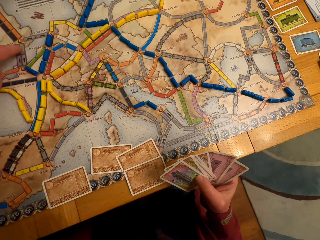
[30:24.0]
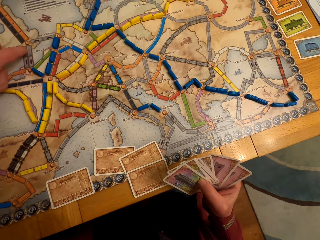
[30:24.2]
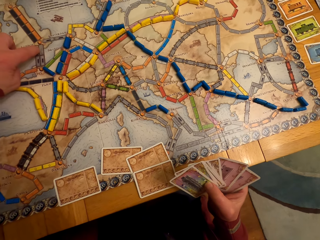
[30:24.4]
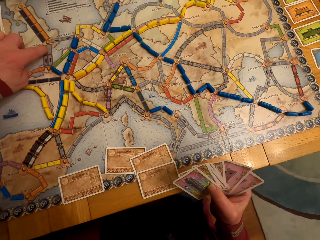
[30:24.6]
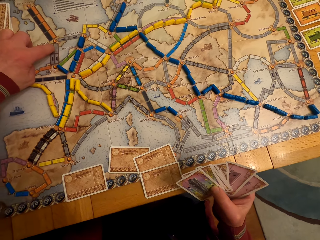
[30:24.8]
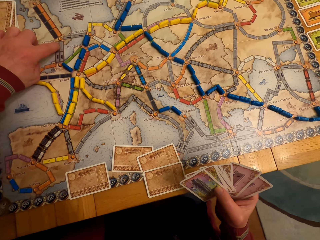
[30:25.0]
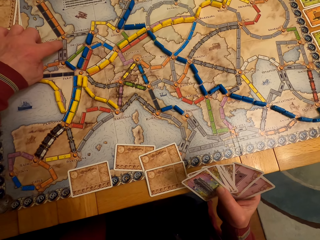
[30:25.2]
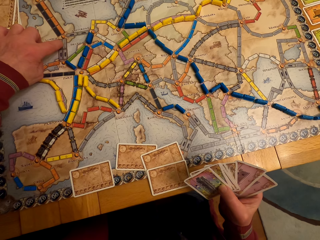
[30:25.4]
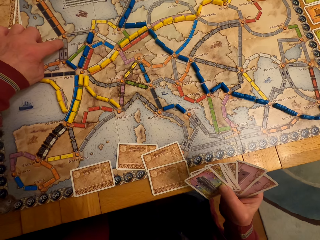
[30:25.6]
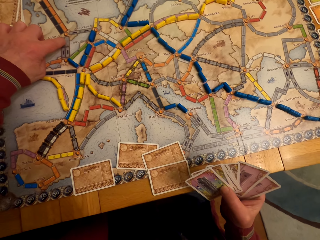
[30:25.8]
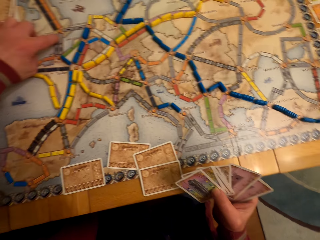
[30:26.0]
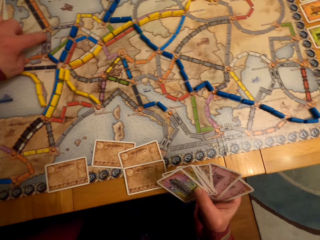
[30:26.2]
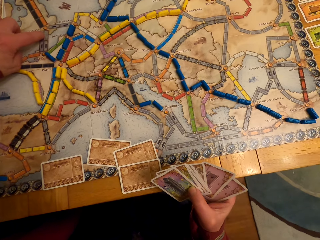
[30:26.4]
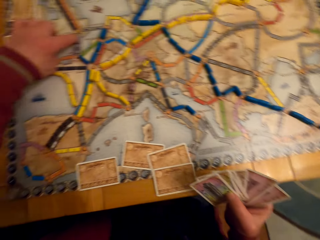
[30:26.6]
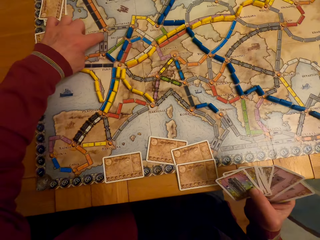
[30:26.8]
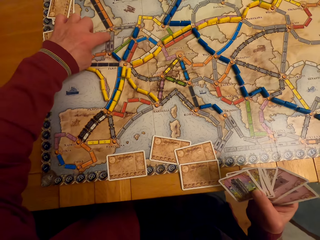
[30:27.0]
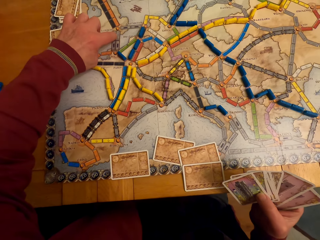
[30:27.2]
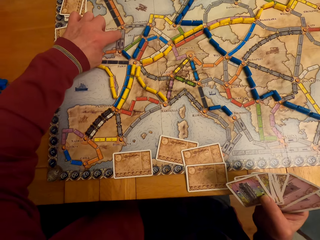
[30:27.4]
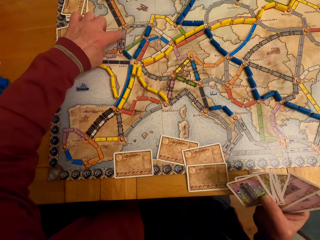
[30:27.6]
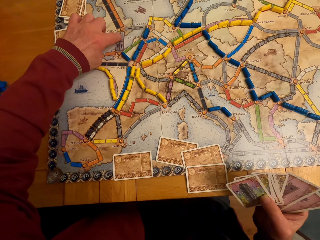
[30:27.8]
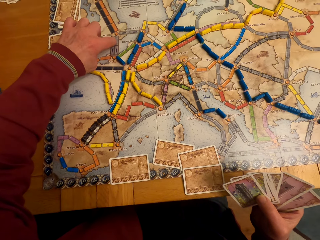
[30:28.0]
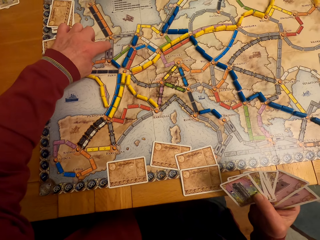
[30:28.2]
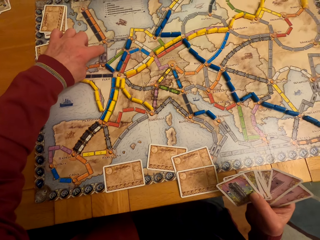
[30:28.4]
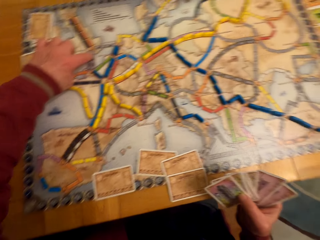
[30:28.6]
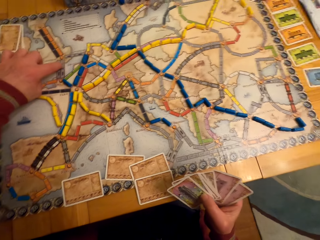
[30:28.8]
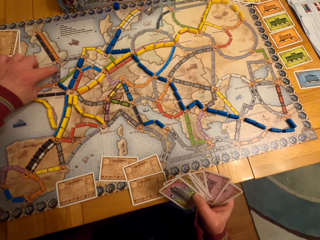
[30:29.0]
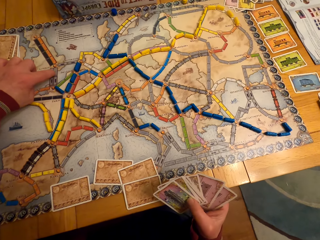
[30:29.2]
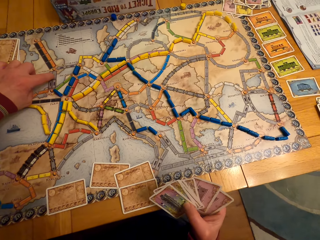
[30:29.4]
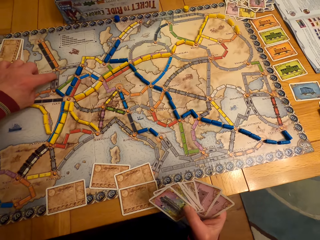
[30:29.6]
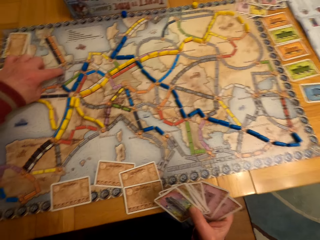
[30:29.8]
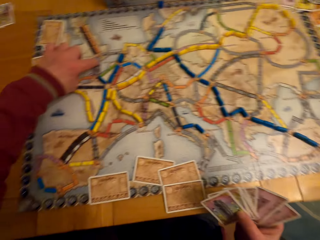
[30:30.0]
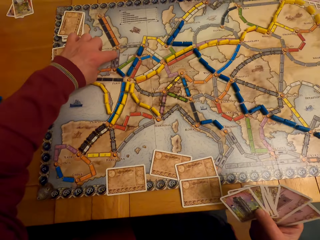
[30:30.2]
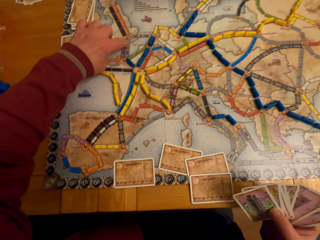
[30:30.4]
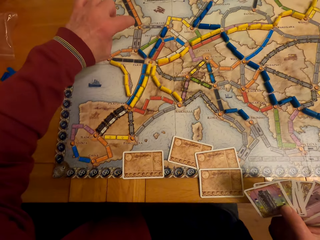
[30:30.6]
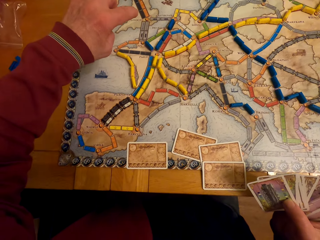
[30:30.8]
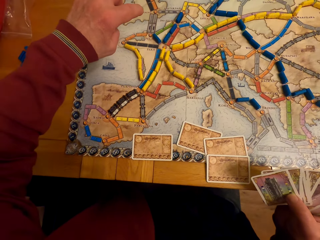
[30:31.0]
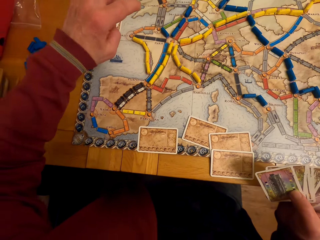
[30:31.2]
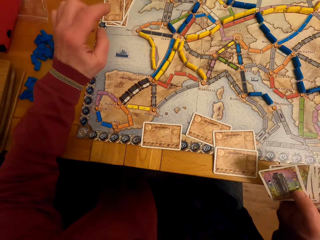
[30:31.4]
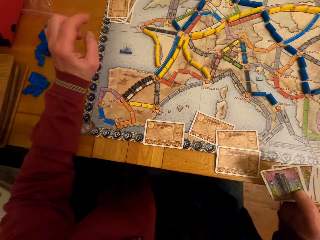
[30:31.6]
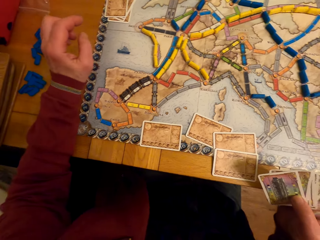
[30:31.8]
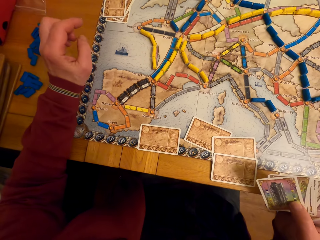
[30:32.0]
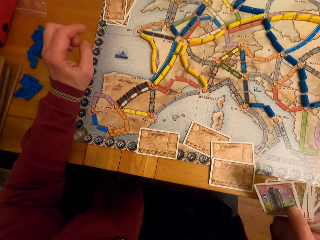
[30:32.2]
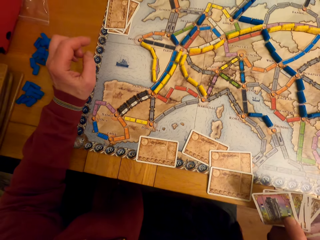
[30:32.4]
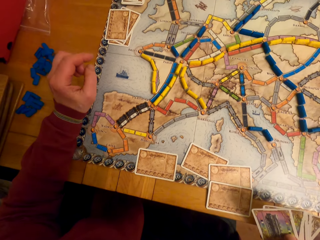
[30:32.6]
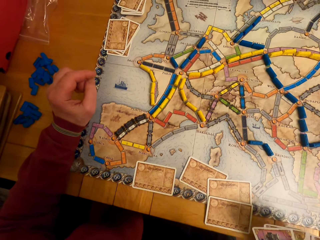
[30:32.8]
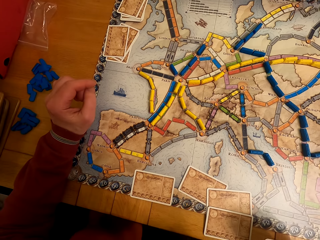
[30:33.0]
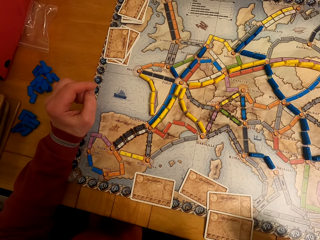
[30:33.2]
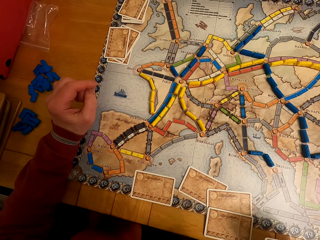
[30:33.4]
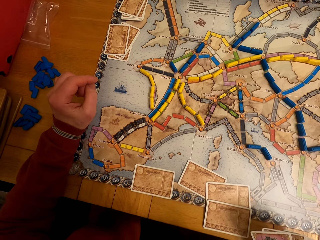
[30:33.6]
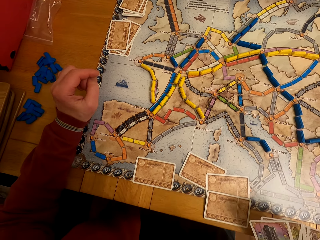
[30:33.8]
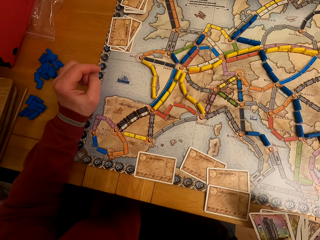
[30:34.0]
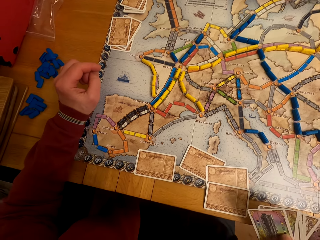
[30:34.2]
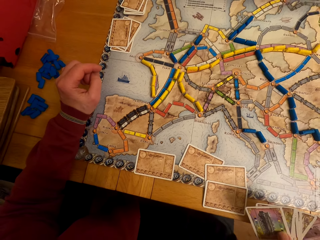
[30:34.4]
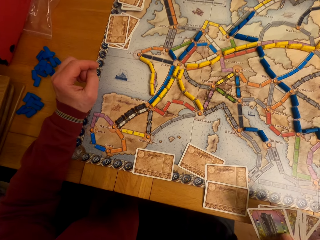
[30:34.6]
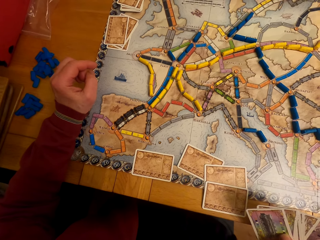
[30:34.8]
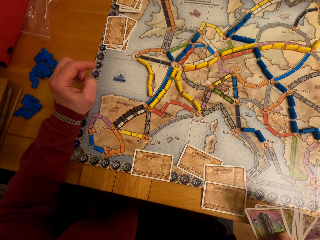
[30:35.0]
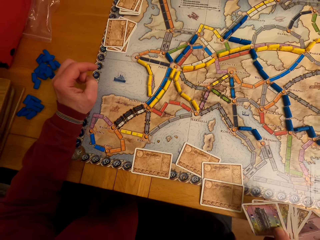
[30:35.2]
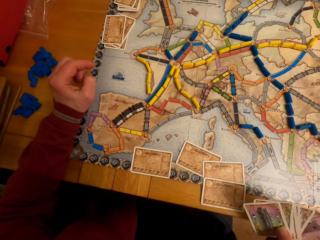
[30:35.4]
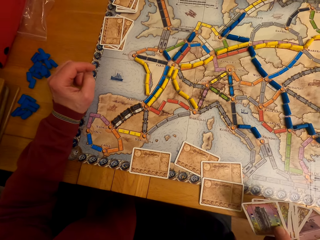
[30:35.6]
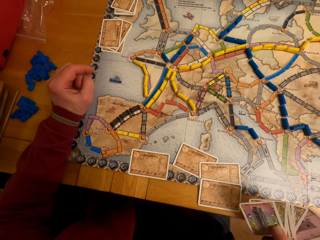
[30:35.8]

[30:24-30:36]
A man moves the hand. The man looks at the cards.

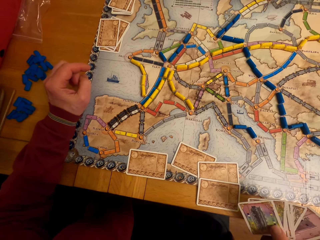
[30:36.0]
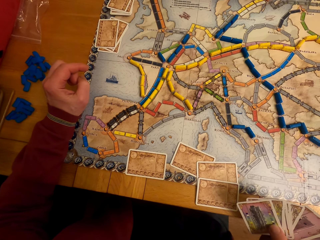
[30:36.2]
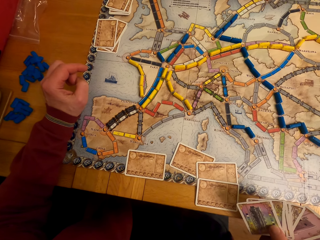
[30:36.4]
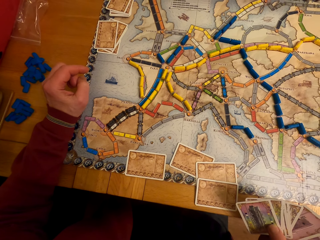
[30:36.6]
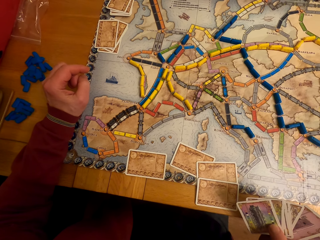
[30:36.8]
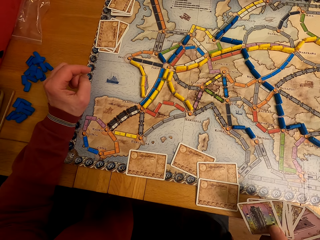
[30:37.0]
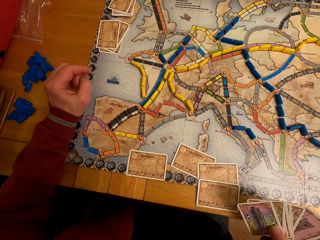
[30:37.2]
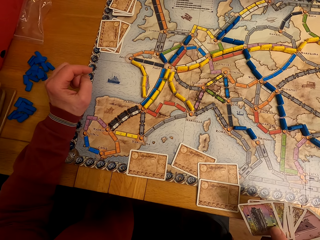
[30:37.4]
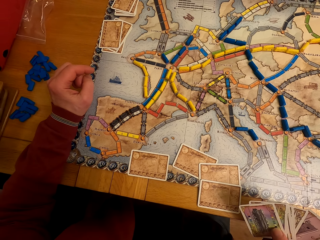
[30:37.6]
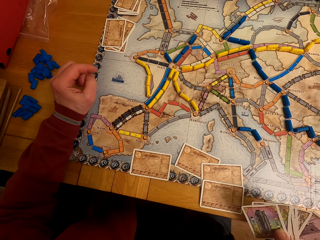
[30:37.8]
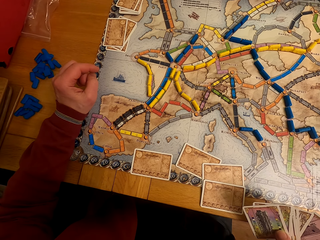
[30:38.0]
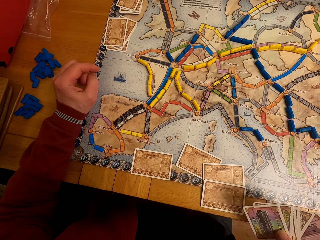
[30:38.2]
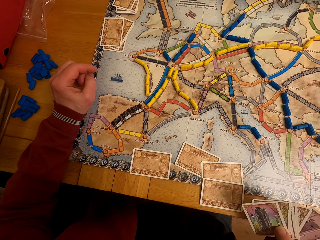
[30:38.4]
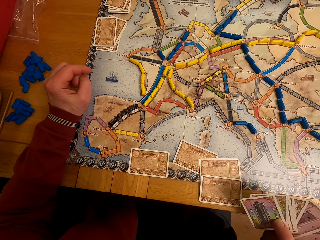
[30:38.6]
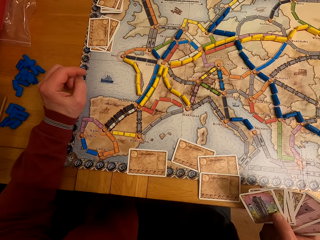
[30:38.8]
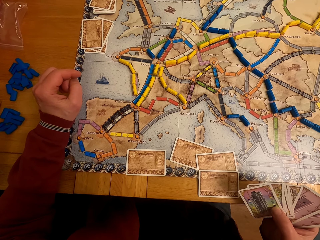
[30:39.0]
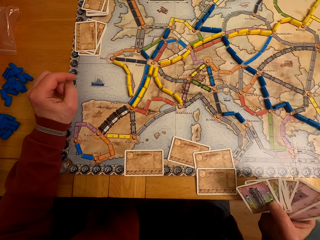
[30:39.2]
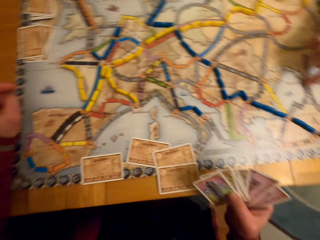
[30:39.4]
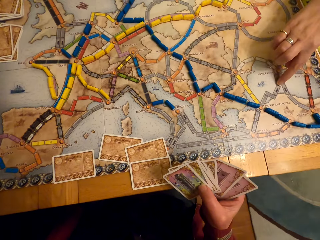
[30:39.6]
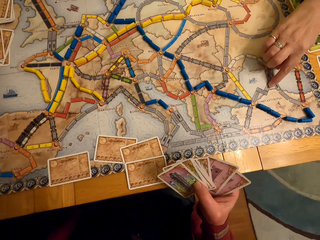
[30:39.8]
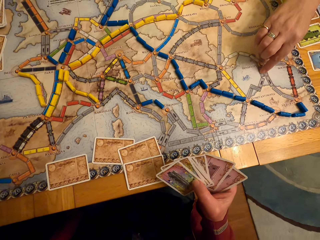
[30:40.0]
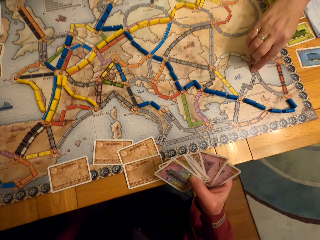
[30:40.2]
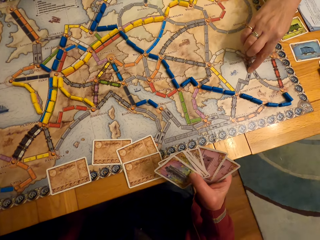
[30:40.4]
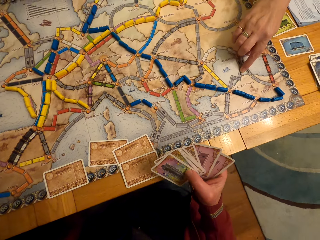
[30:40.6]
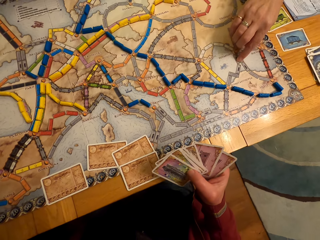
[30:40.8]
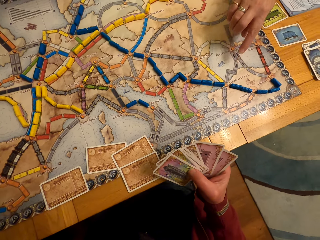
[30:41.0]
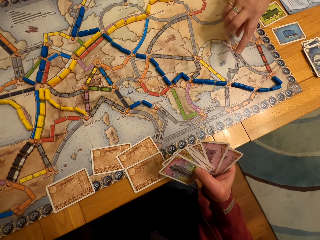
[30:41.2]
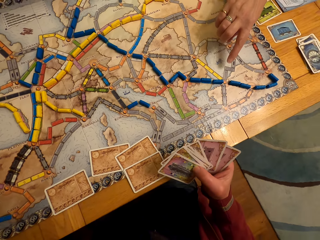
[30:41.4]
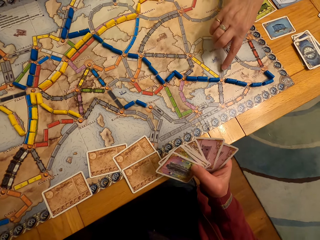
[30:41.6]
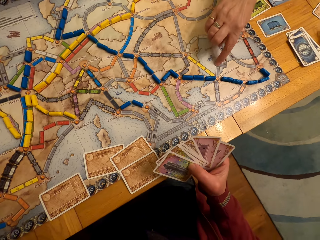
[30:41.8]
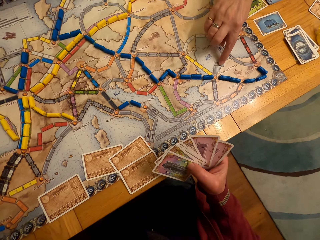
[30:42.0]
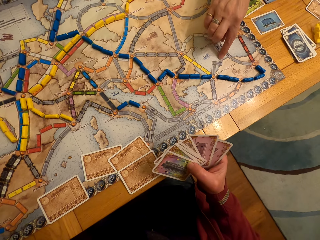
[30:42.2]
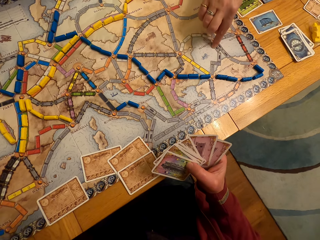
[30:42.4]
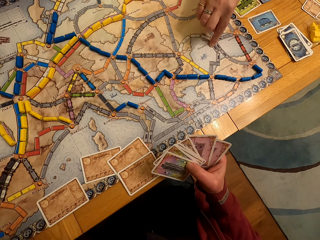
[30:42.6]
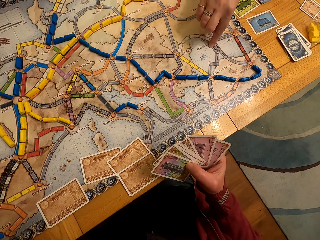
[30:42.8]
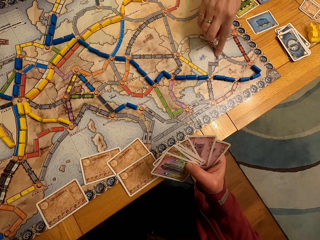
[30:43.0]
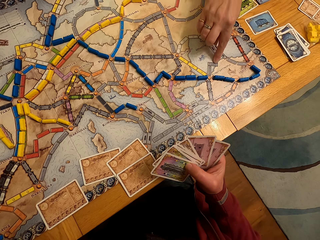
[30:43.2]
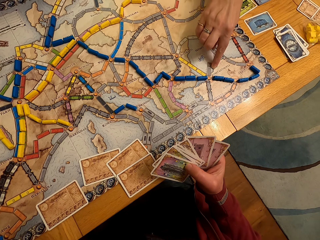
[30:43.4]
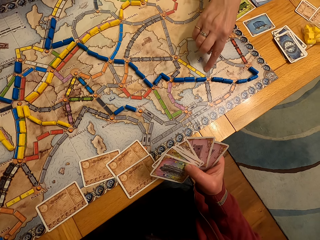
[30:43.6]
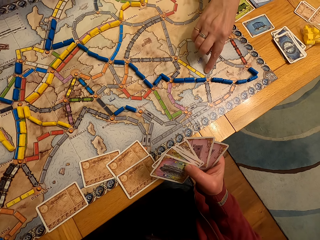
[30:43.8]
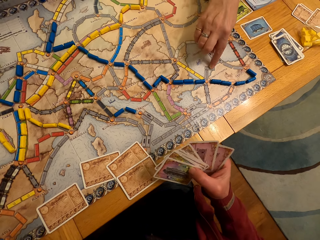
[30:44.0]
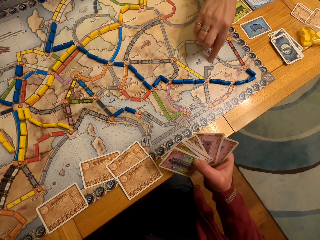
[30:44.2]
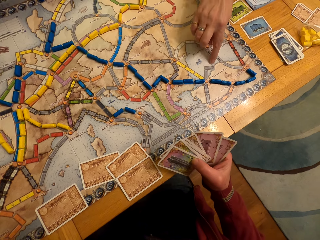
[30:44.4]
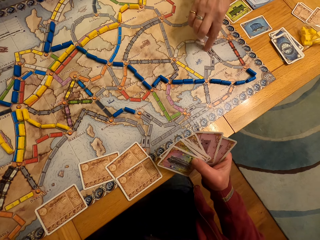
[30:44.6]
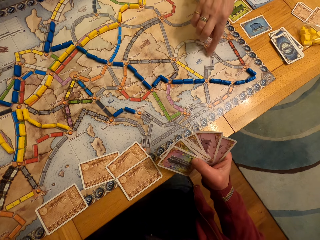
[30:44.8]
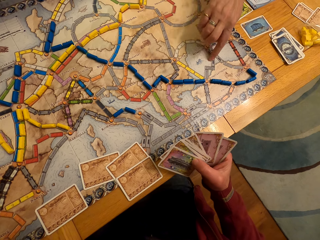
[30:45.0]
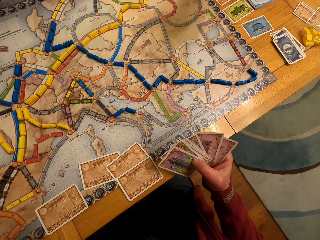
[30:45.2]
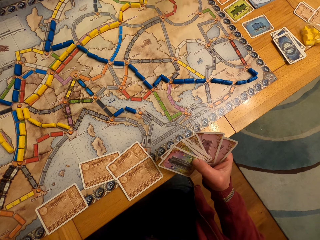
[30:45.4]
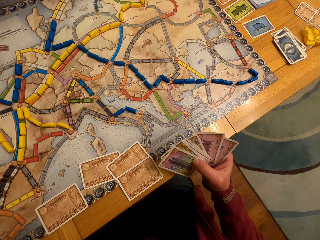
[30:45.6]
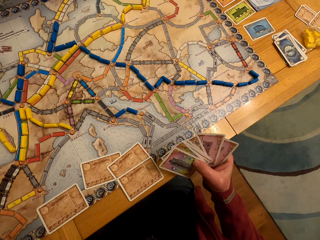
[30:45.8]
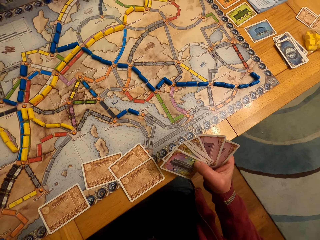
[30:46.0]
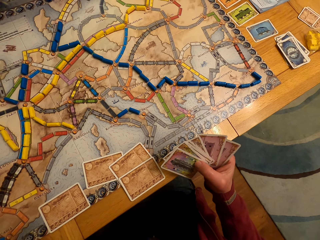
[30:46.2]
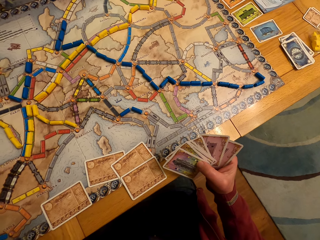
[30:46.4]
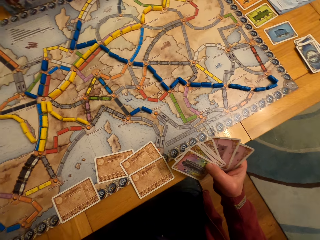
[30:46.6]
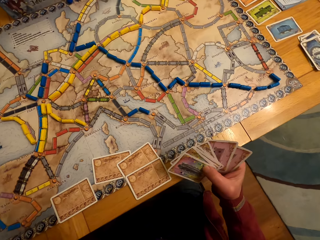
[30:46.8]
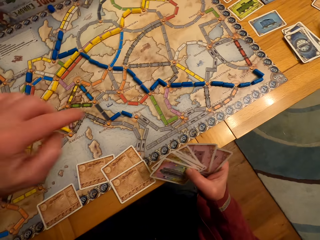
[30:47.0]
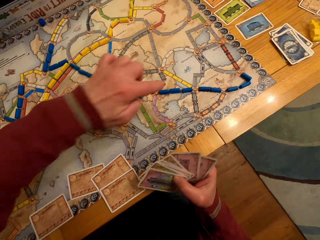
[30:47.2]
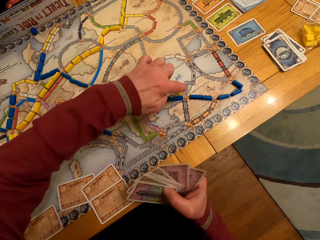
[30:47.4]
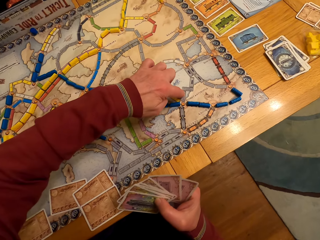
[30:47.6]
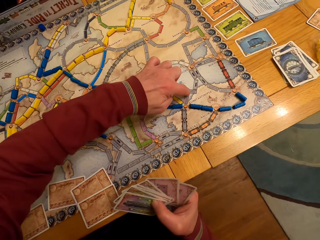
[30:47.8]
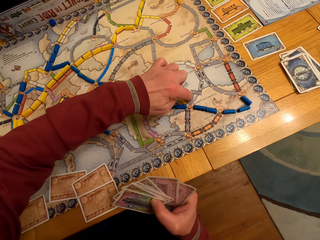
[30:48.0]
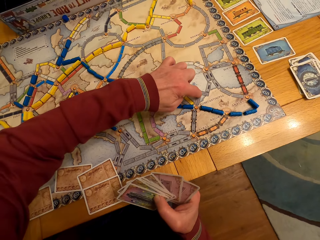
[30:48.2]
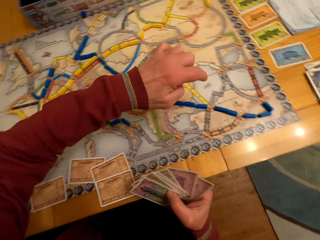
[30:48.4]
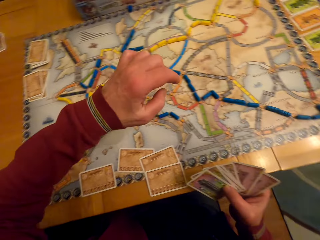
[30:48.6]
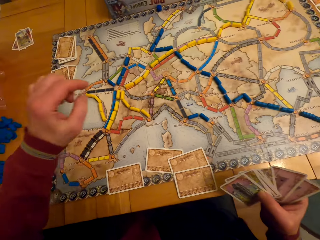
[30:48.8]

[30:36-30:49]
A lady touches the paper. The lady points at the board game table. The lady moves the hand. The lady touches the paper. A man looks at the cards. The man touches the paper. The camera wearer points at the board game table with his left hand.
